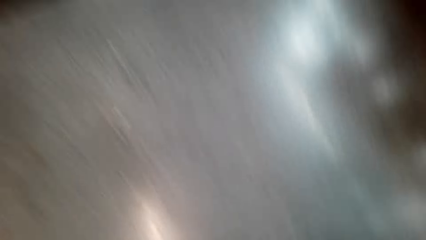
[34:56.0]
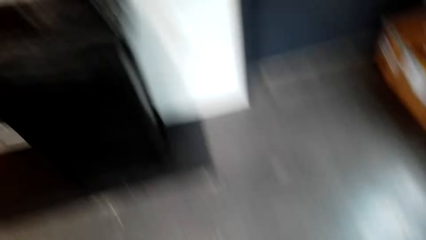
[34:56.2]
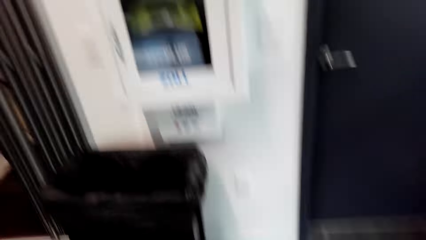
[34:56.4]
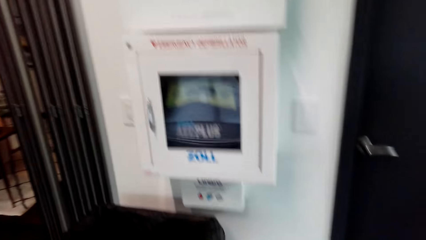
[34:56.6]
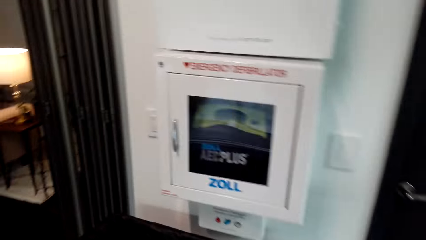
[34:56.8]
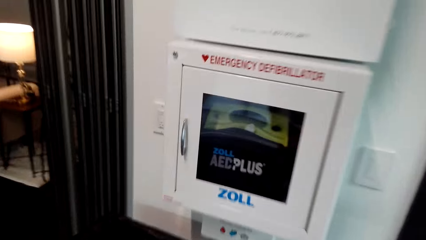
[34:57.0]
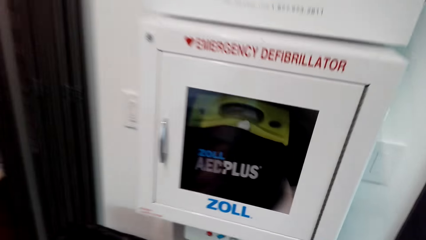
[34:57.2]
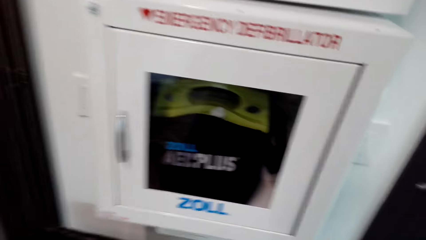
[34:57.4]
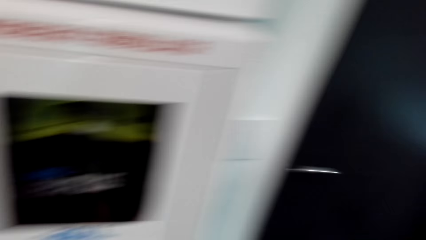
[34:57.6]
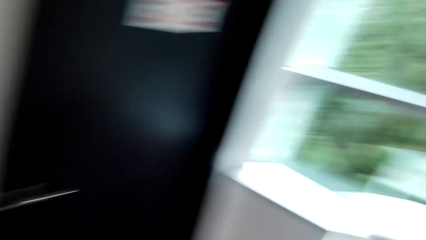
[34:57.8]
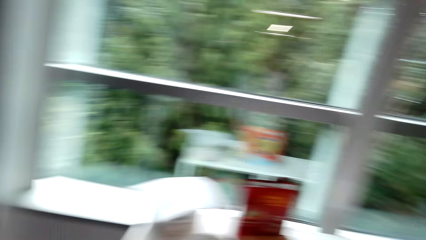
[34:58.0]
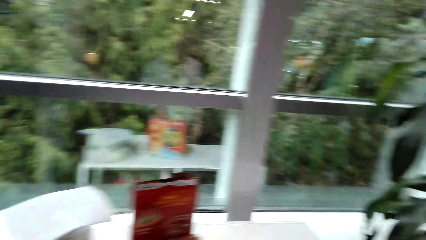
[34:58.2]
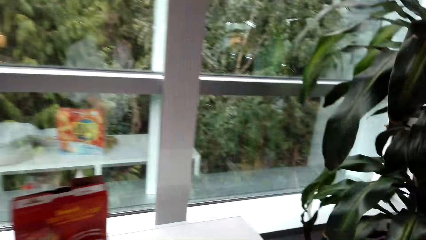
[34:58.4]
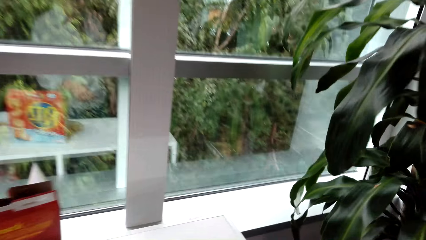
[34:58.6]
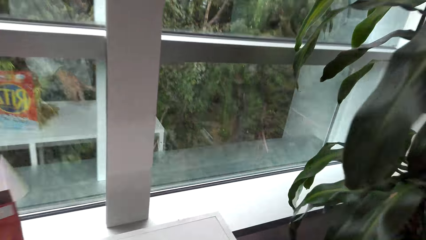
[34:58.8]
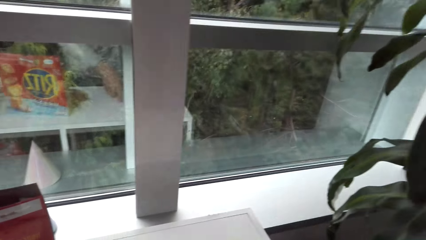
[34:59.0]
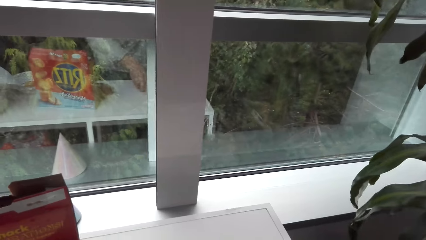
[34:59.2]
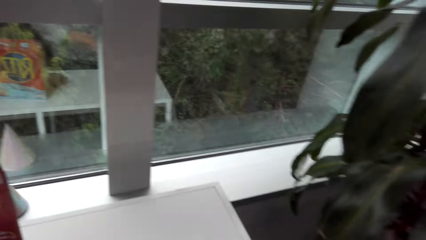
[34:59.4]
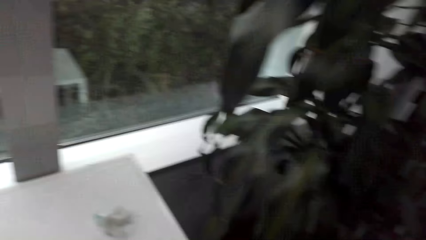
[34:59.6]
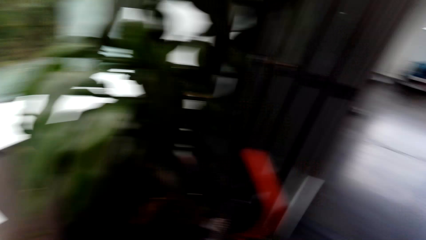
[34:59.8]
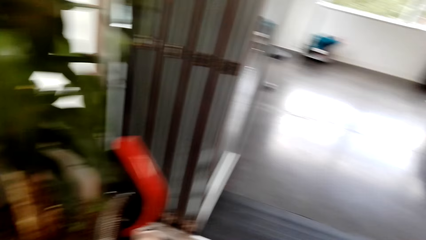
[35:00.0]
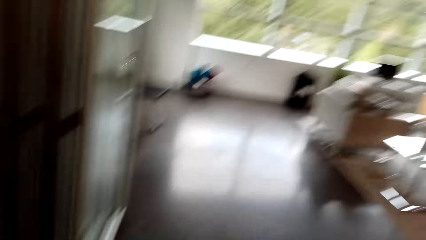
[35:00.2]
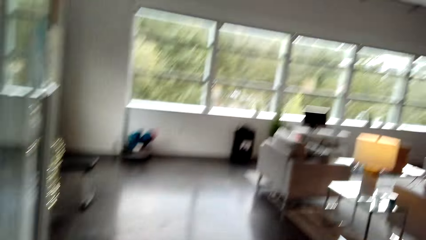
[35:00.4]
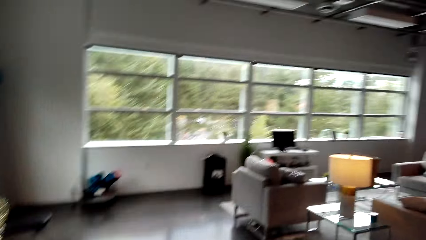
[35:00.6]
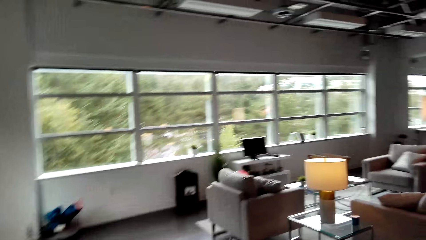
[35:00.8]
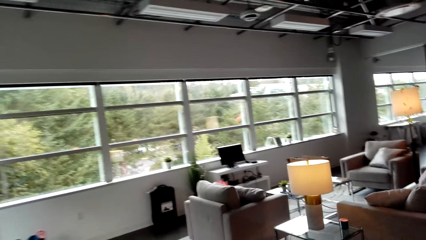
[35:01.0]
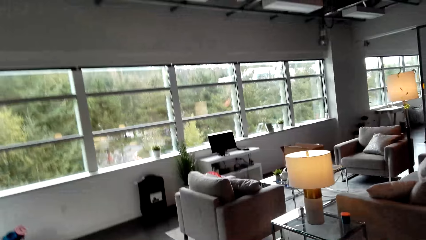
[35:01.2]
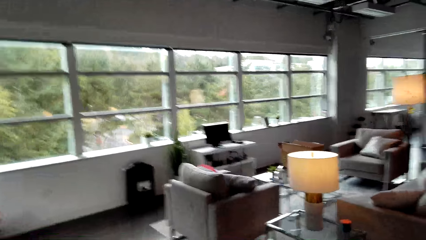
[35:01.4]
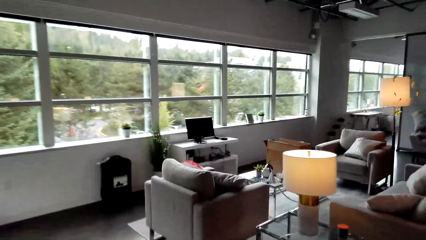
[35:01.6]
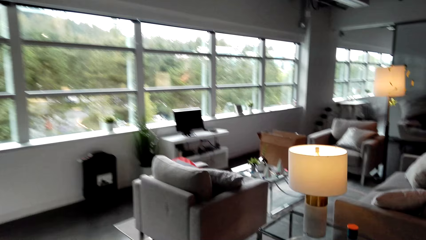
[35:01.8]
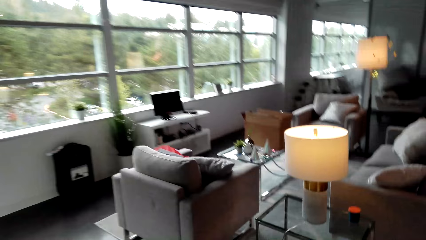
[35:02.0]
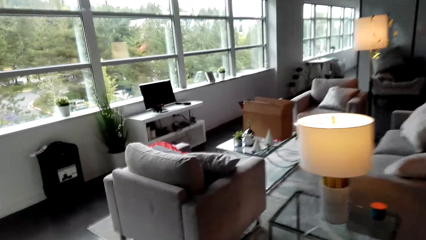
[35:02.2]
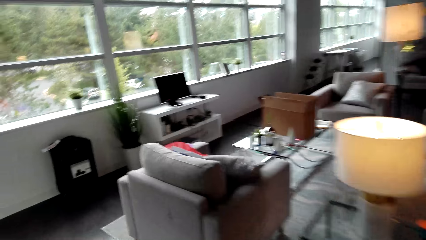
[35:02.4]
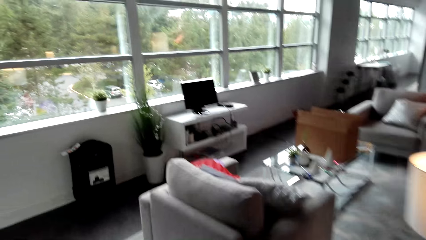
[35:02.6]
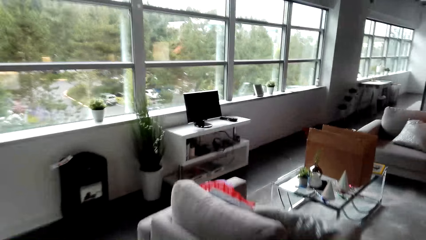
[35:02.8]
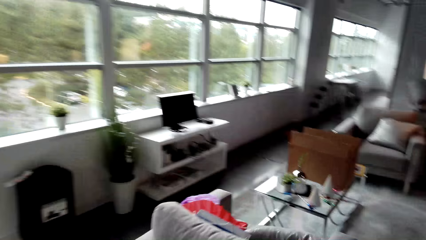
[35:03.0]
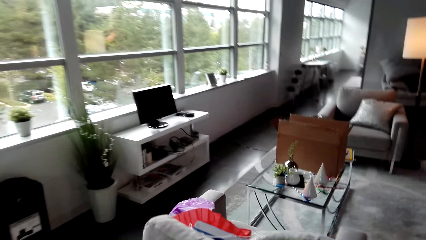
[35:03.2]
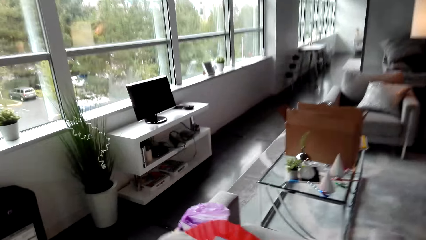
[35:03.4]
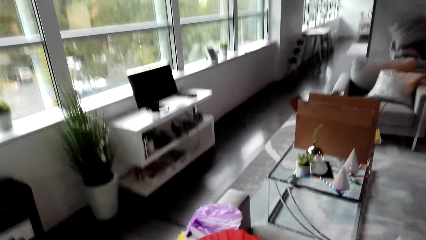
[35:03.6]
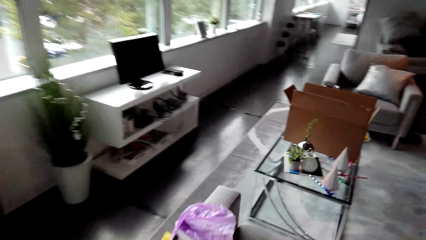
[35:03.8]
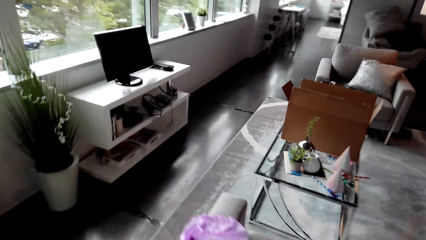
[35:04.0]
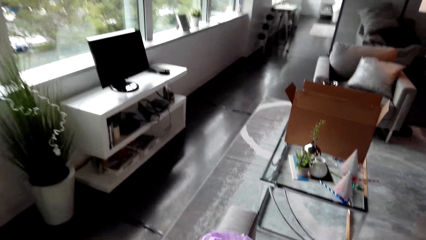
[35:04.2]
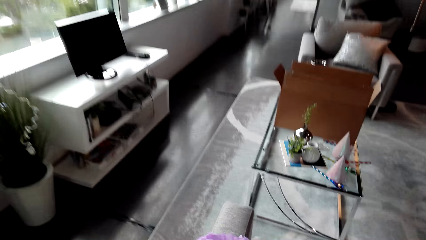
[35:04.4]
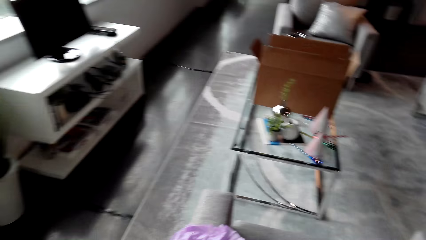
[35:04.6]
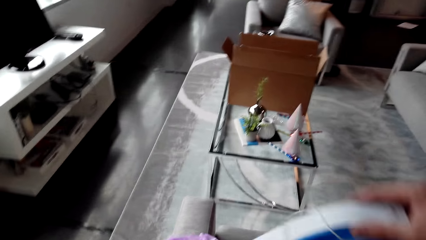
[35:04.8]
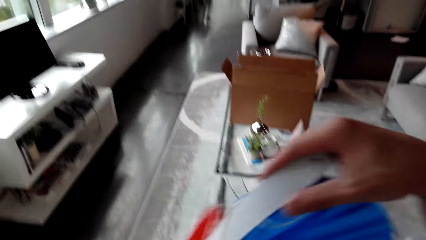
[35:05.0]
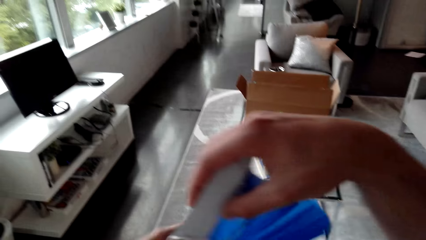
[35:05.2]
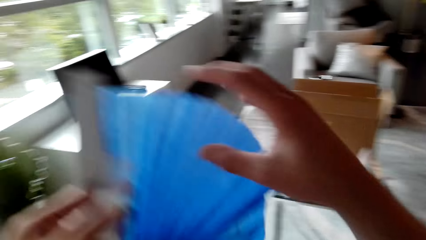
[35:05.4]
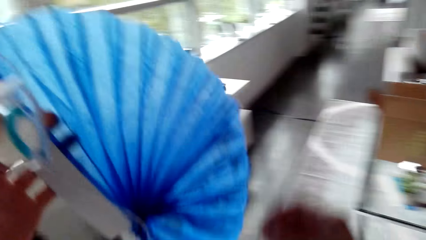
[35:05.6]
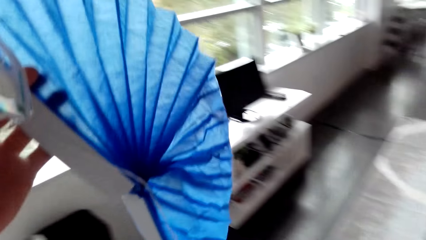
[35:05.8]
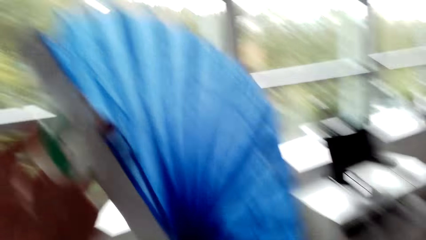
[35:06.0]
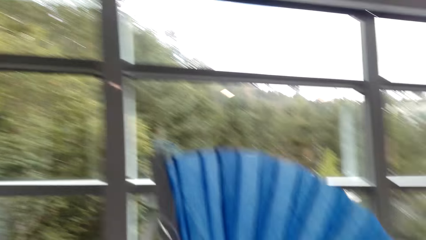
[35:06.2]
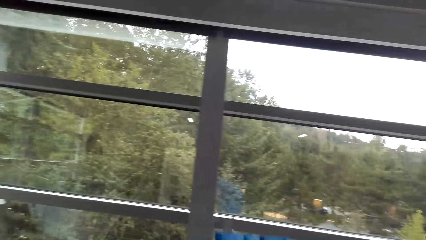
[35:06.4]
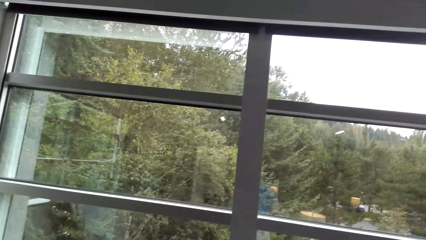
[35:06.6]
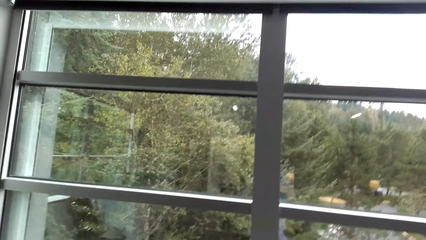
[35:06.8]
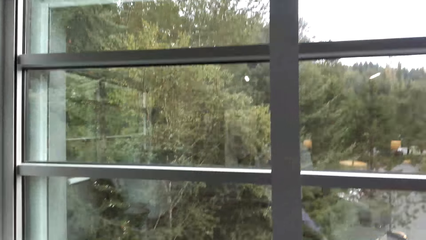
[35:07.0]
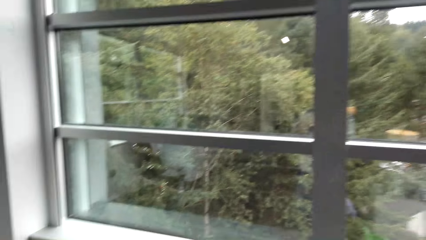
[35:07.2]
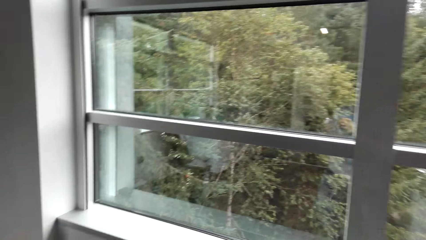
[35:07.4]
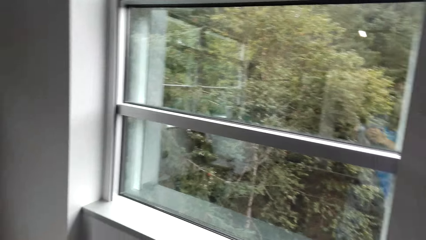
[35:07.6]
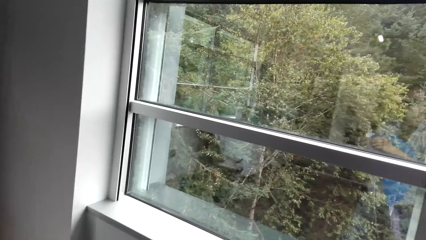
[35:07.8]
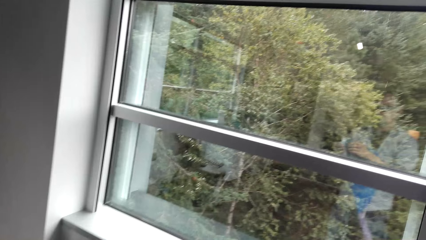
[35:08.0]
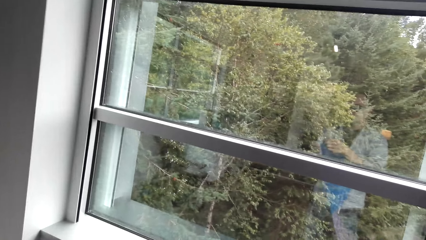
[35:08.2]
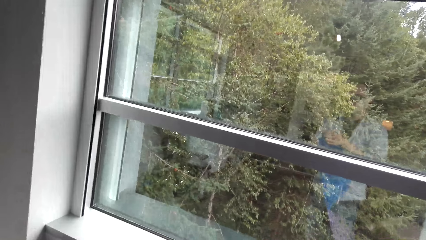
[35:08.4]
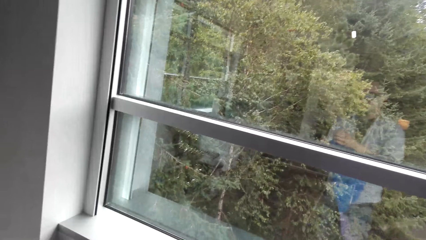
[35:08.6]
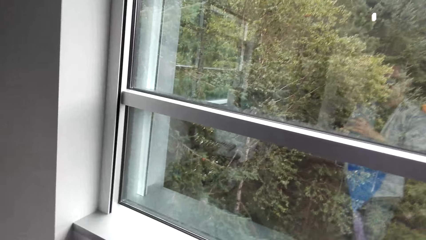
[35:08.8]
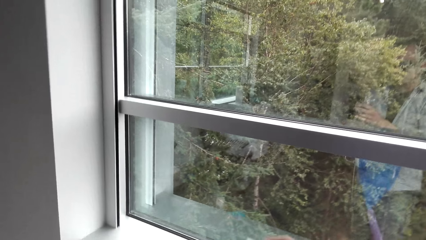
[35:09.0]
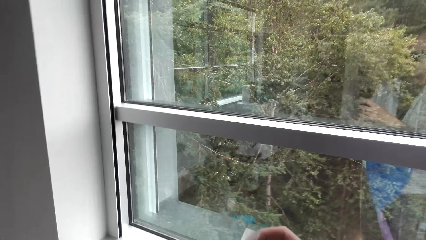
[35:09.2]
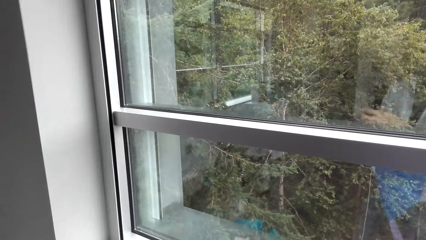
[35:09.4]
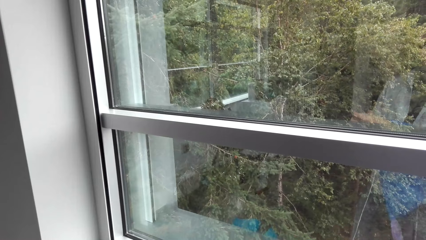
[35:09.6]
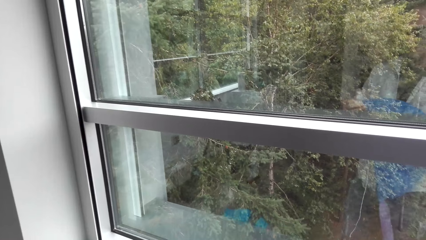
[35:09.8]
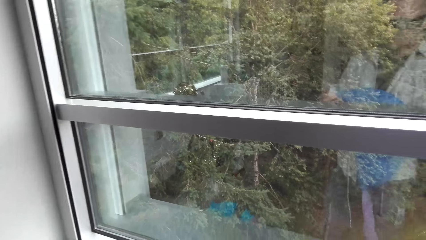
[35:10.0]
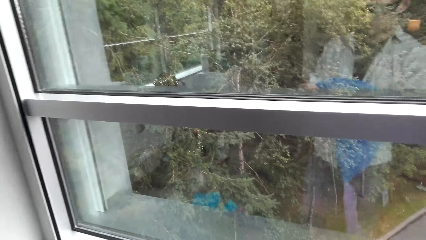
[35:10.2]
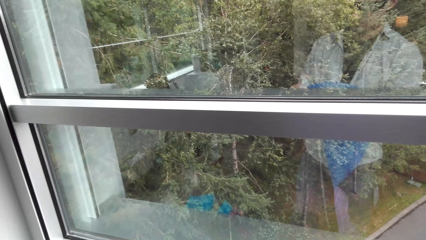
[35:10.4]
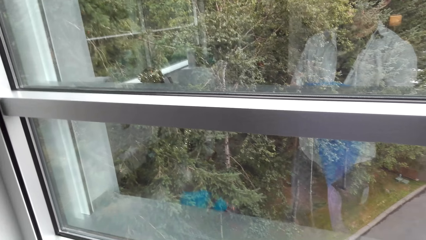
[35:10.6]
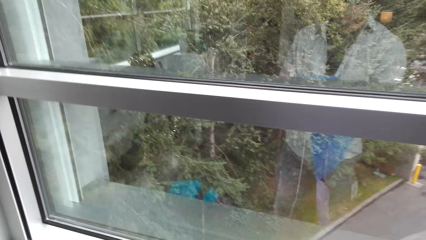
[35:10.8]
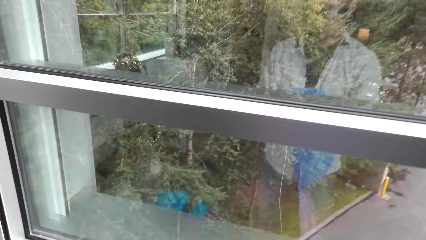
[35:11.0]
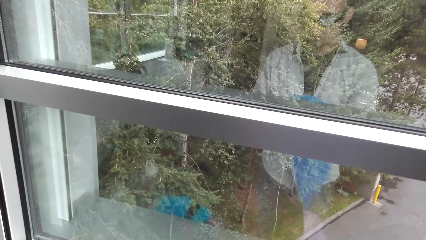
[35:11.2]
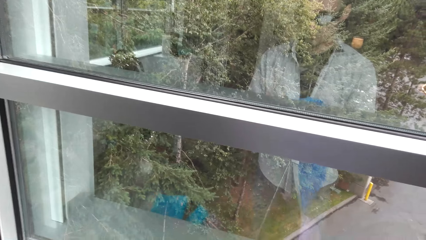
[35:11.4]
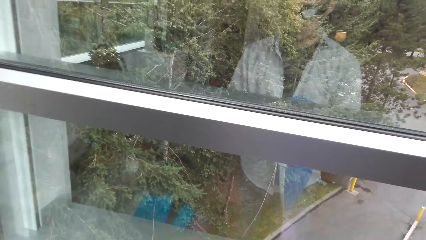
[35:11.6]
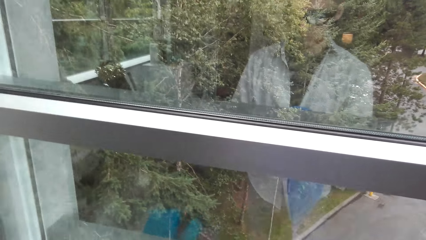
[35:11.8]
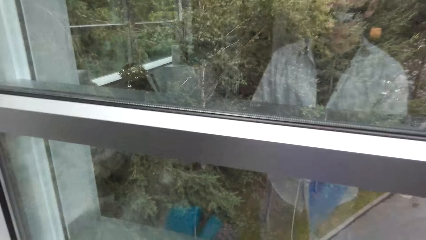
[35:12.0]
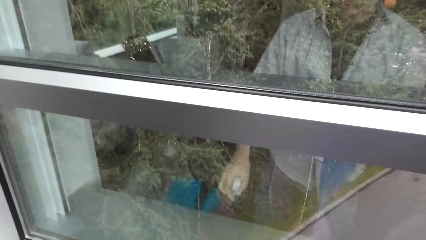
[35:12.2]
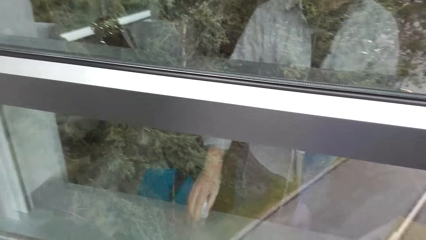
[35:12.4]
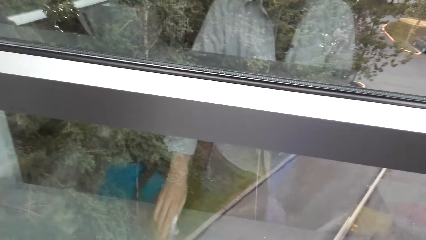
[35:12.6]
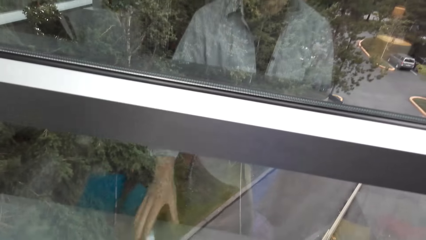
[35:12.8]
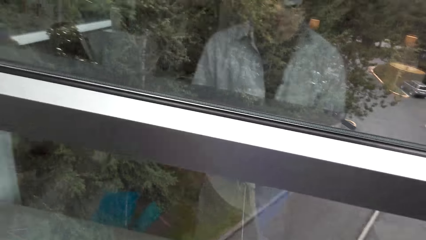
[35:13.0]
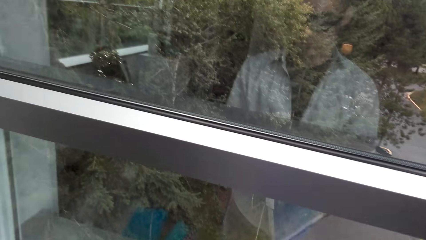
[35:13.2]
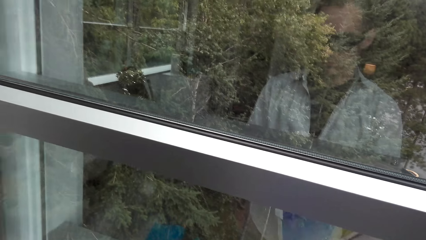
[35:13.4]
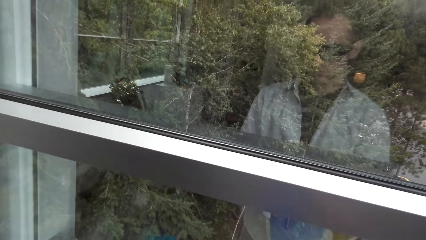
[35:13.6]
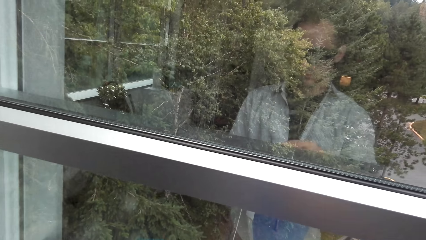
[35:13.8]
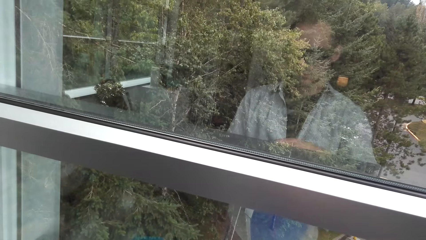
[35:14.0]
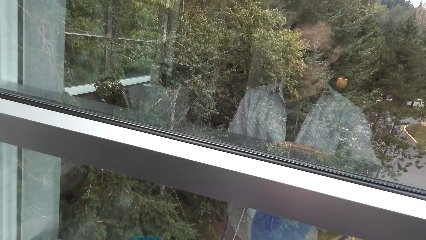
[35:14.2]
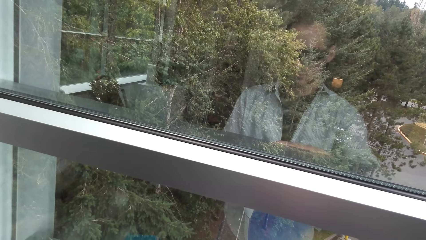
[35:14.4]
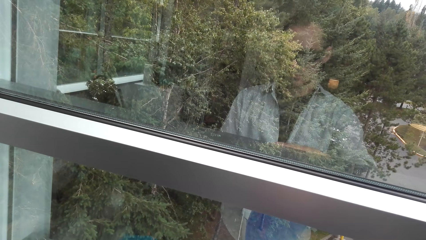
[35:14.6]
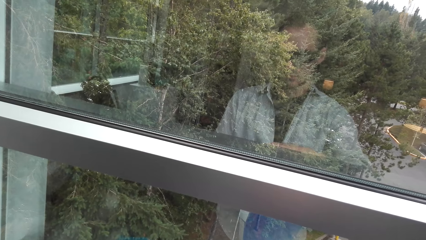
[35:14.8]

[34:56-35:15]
The camera wearer walks with the decorative papers.
